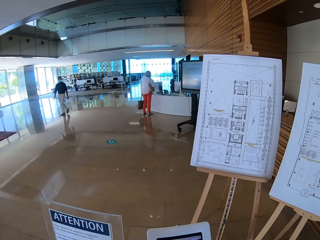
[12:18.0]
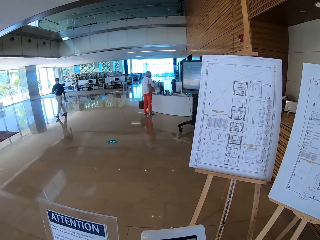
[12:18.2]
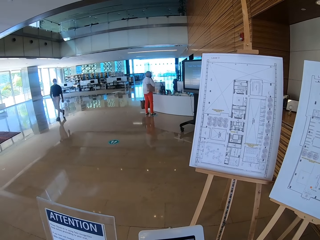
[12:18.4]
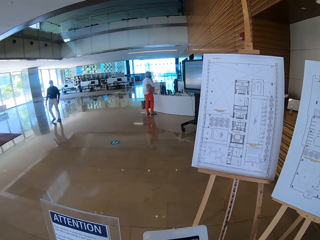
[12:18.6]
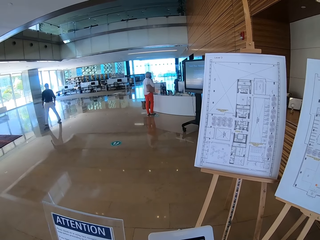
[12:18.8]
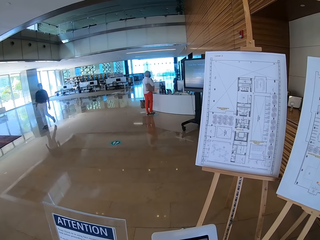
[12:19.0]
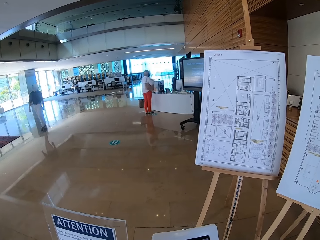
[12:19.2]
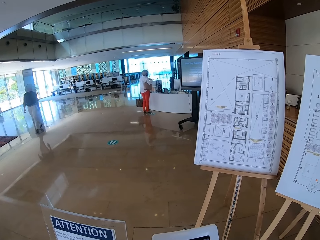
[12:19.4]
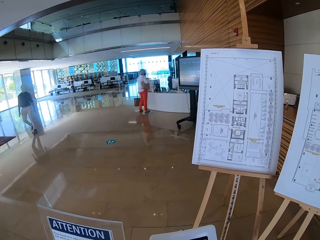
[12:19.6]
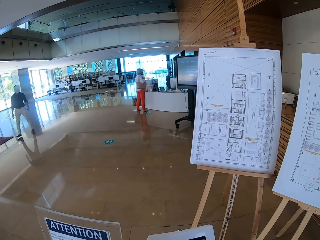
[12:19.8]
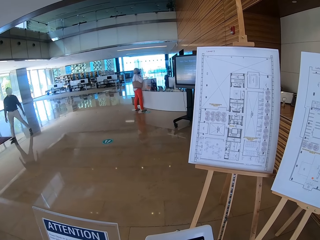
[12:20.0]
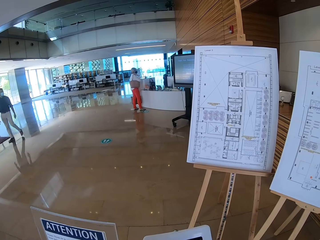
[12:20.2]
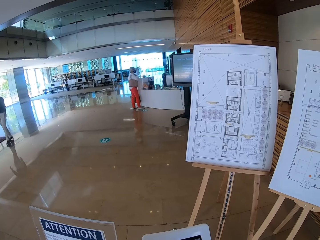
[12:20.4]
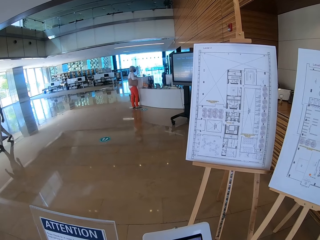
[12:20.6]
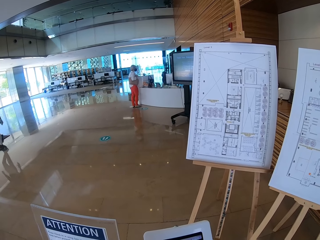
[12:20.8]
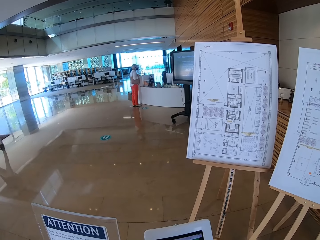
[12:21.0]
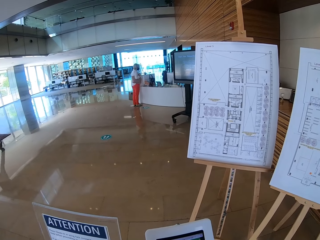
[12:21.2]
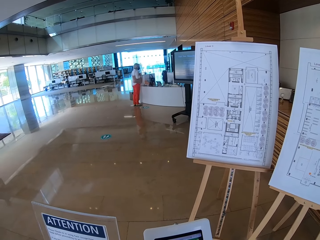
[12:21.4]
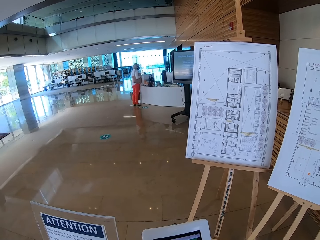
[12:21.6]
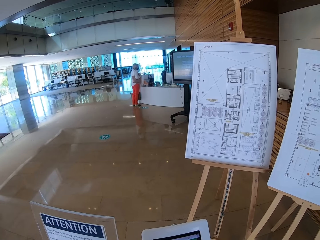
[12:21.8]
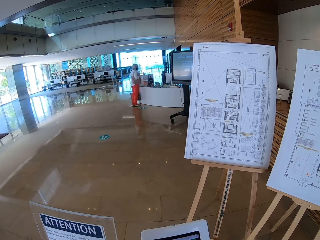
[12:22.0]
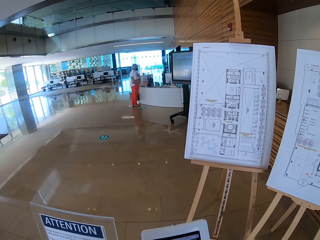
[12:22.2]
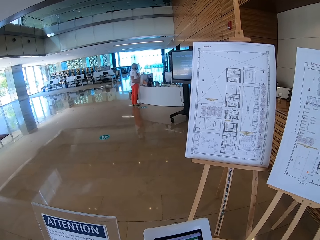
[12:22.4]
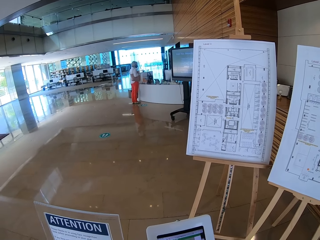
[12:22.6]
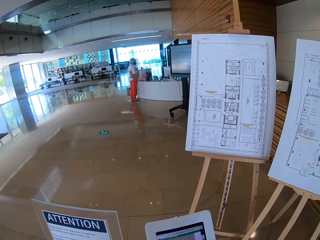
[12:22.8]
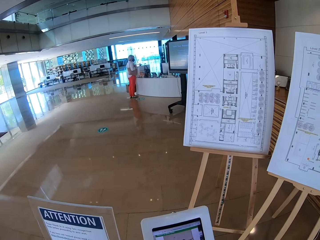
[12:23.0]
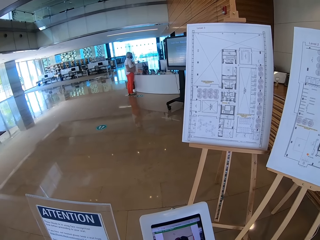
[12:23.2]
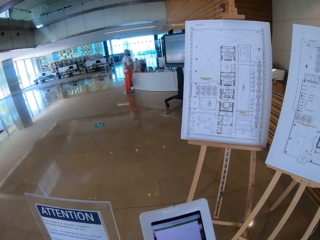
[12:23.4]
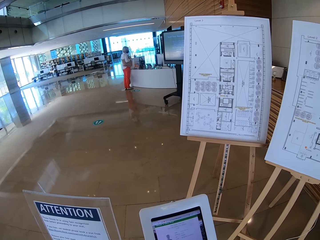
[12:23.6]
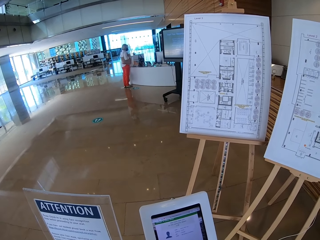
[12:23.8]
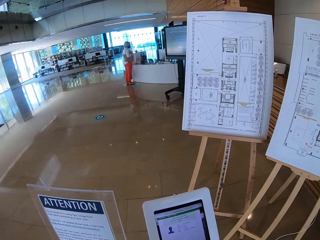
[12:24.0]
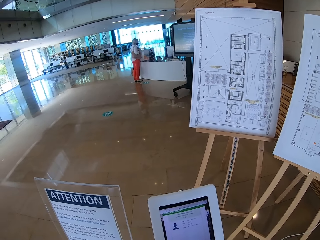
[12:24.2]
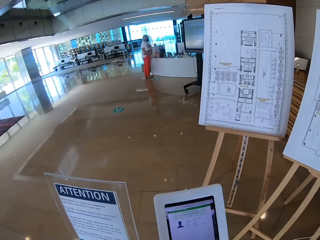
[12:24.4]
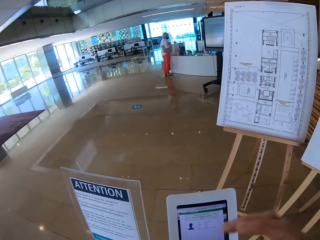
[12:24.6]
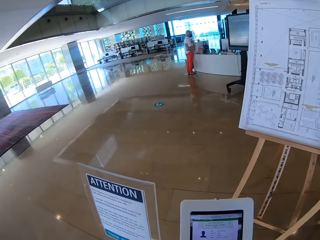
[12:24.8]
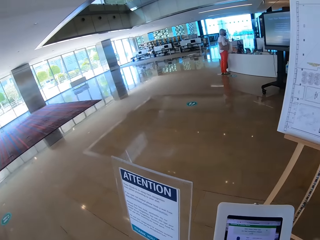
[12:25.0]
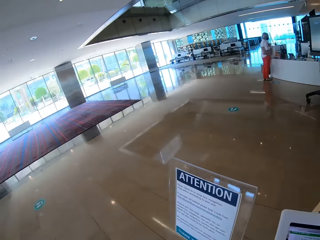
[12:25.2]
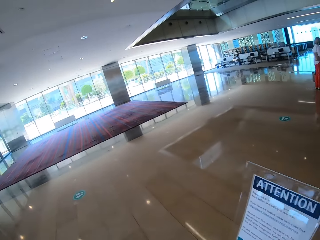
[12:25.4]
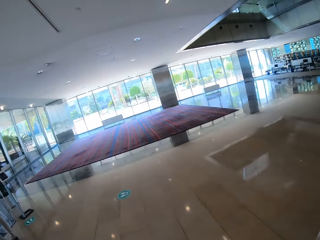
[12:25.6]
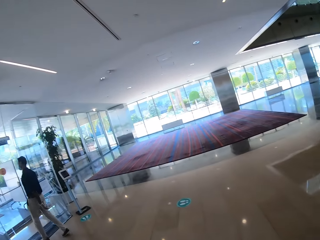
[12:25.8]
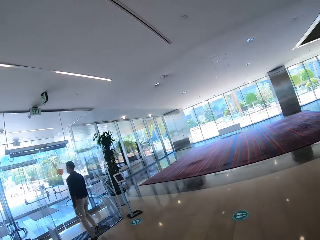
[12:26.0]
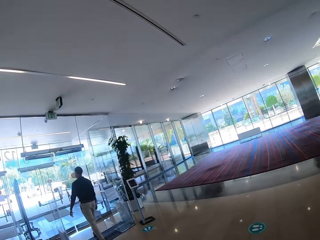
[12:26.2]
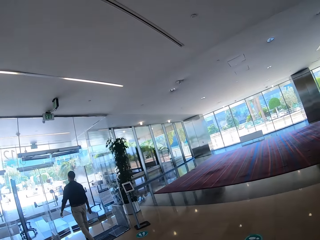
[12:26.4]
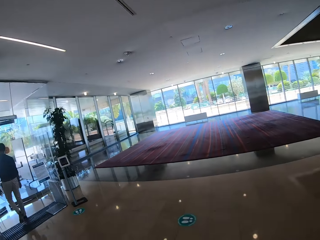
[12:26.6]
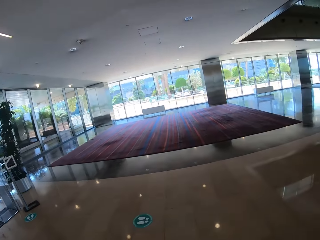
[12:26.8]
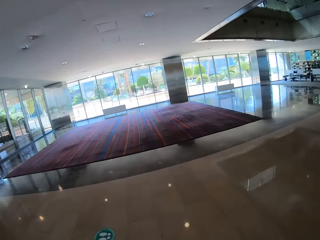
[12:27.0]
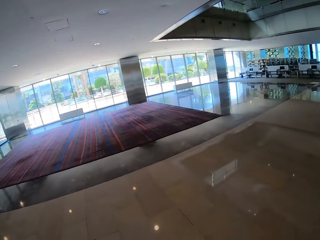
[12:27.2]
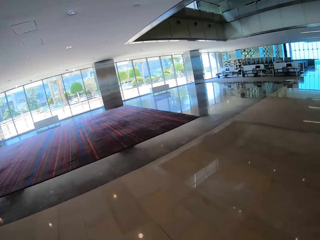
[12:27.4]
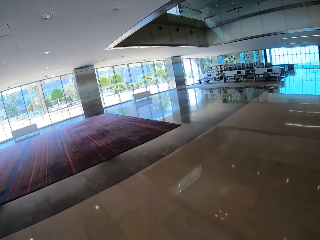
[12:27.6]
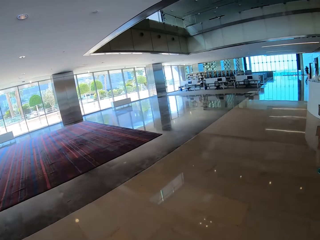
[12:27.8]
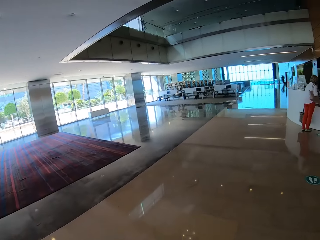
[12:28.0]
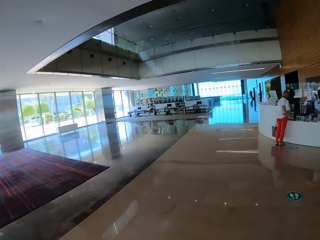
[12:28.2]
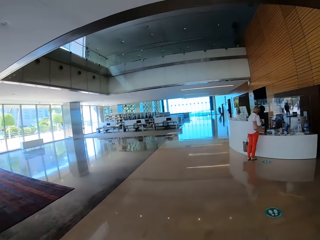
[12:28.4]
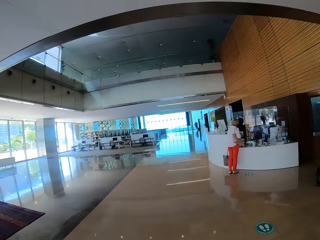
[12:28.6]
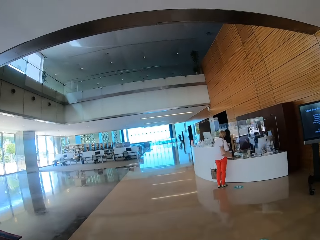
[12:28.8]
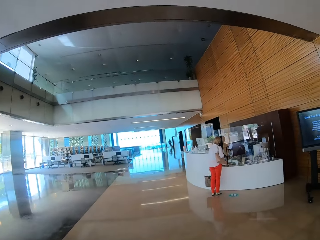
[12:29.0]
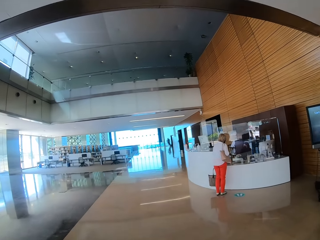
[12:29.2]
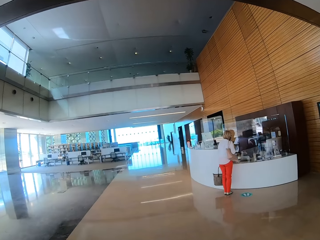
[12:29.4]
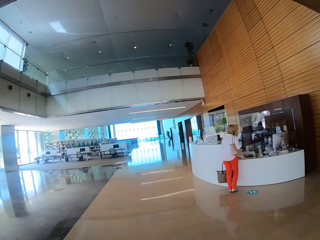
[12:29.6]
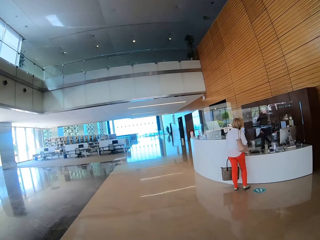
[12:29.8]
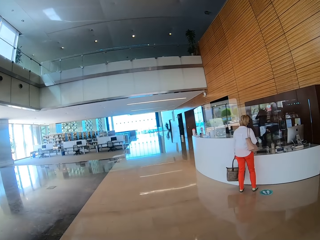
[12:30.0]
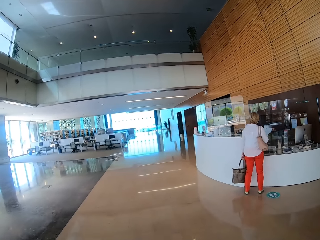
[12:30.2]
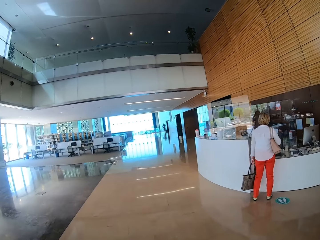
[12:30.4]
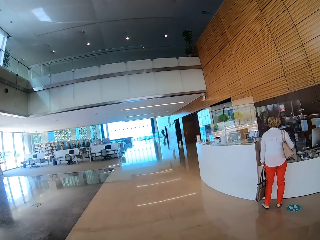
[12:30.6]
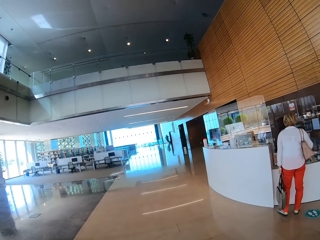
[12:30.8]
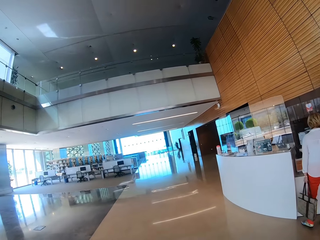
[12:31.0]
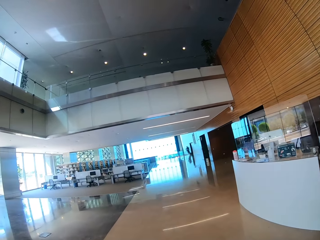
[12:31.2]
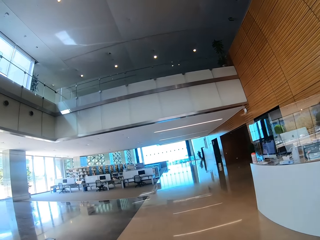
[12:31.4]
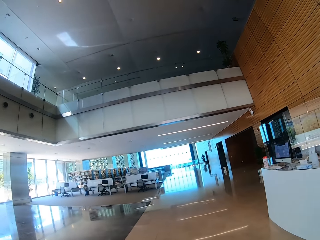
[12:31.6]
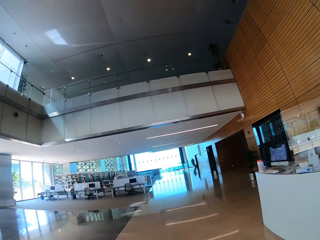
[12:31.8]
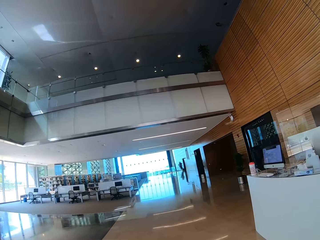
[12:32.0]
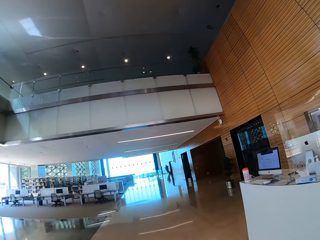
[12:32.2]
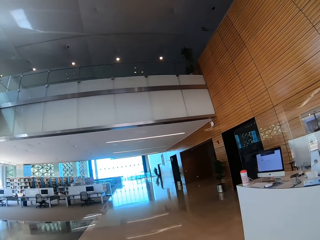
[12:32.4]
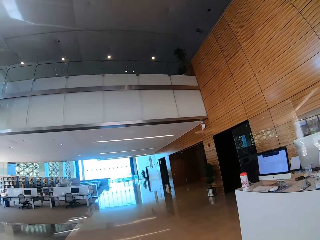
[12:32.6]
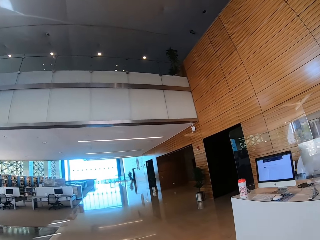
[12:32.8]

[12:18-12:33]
The camera wearer stands in the scanning machine. They walk in the library.

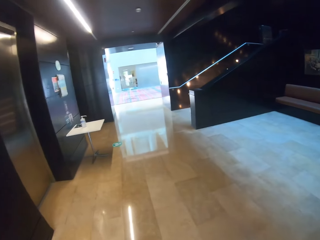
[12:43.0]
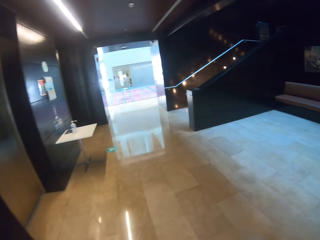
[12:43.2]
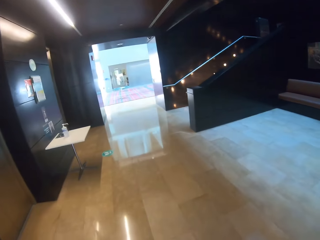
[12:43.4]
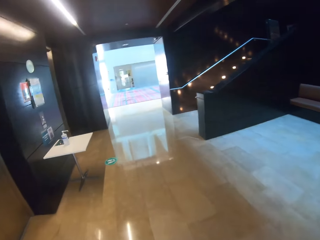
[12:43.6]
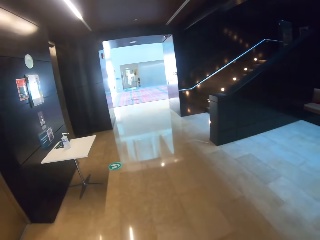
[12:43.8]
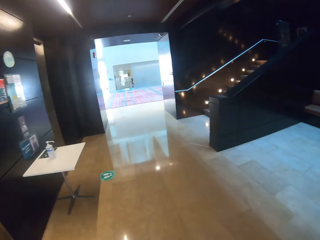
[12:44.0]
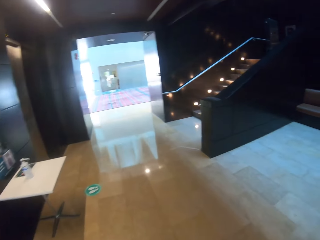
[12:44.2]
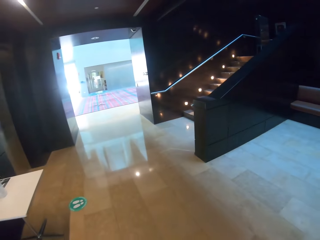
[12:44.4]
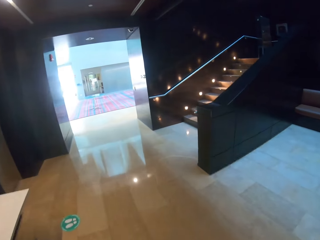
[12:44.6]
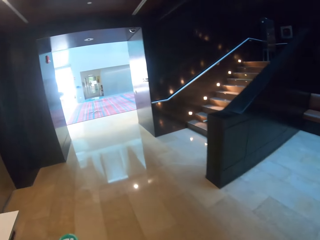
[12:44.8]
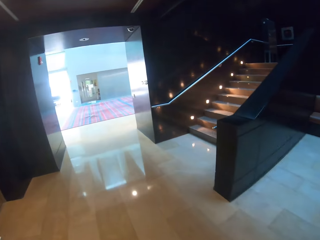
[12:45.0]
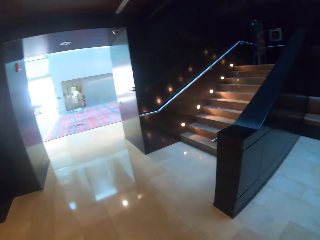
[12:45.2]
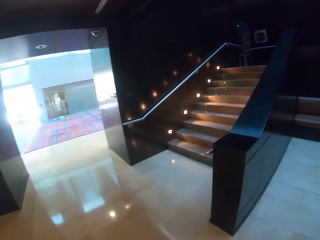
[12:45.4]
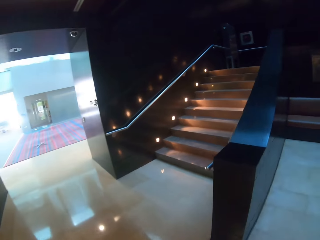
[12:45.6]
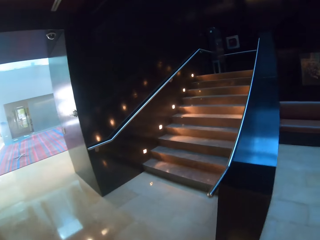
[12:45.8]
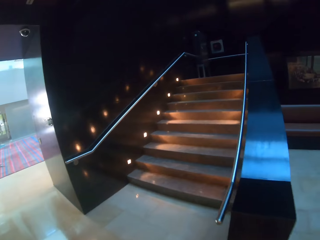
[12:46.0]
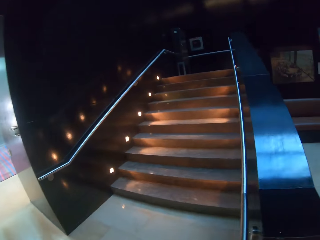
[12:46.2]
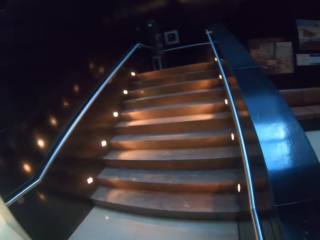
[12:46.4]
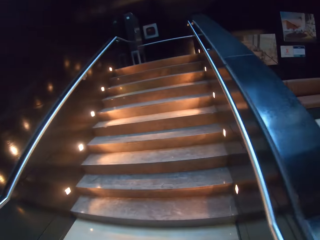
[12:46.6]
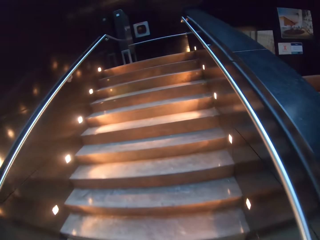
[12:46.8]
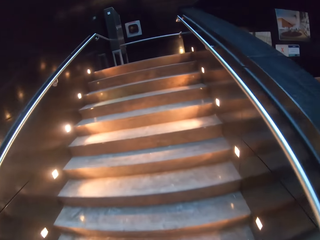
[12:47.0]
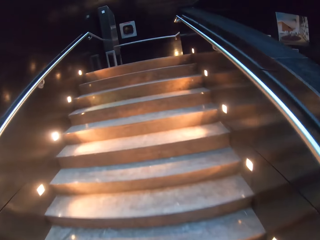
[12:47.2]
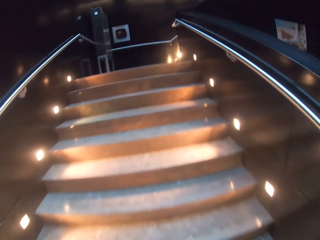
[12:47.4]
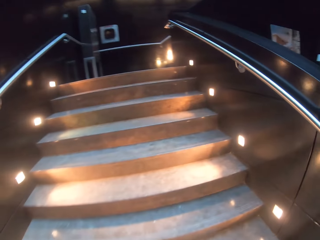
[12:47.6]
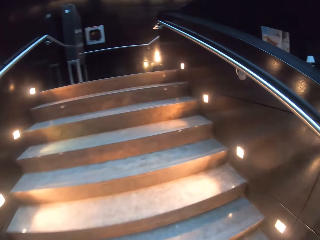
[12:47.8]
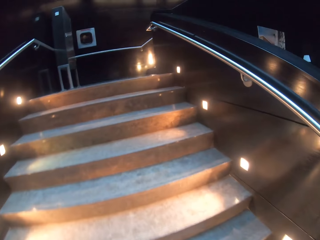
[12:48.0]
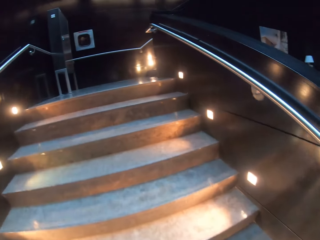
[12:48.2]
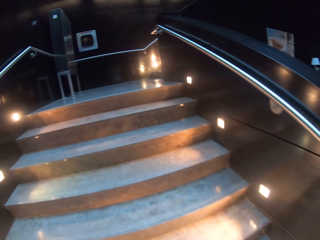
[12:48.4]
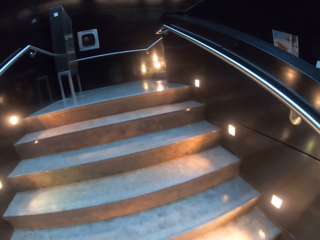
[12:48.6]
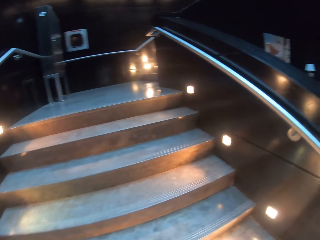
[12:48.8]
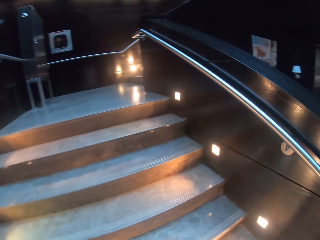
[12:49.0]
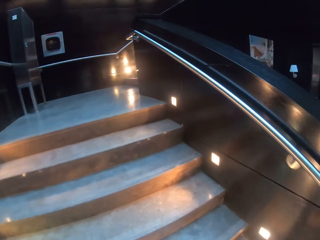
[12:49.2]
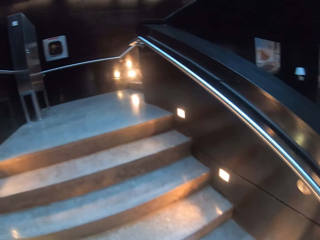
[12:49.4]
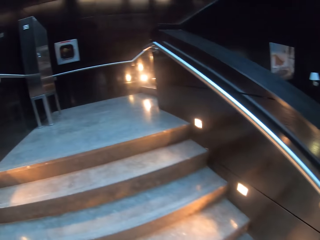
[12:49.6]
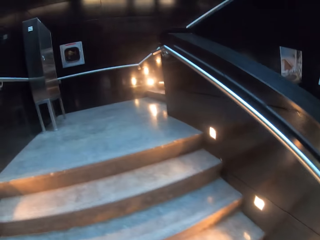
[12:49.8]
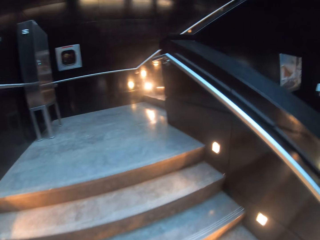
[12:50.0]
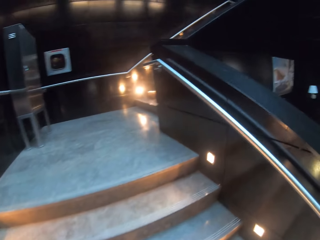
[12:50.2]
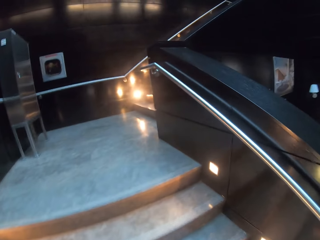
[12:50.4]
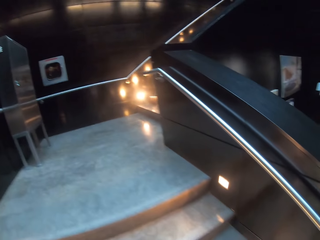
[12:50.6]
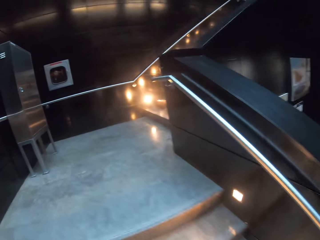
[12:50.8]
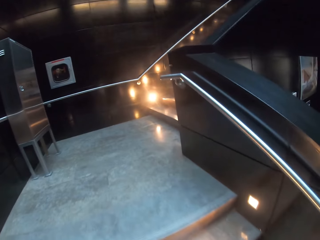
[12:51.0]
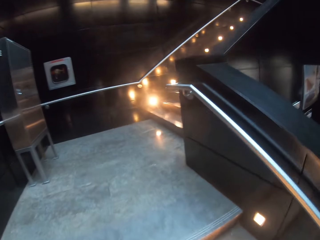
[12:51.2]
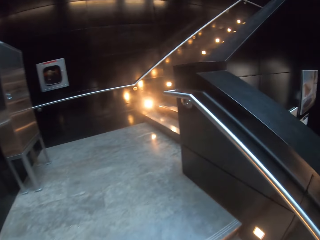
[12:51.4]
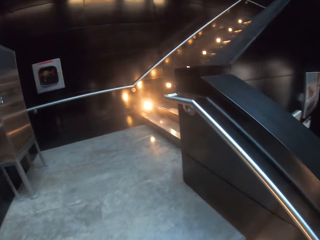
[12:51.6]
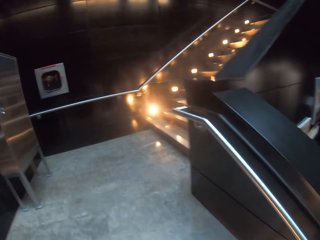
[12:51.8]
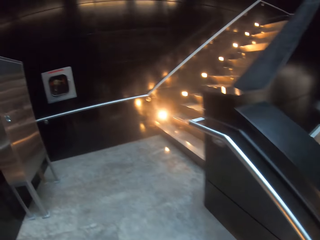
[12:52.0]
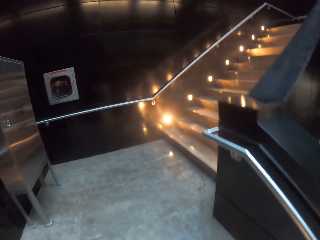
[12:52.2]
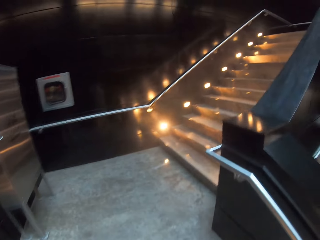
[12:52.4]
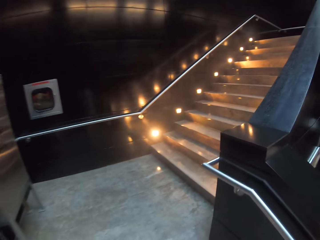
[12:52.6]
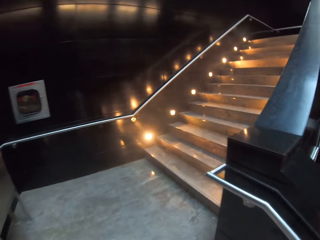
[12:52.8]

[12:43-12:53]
The camera wearer walks up the stairs.
